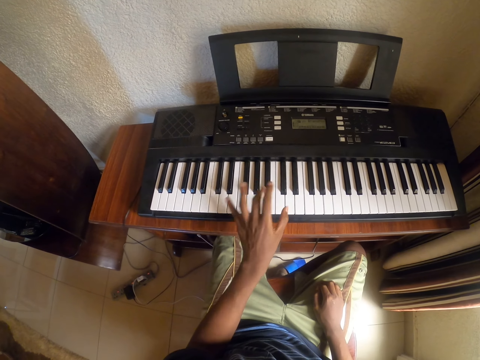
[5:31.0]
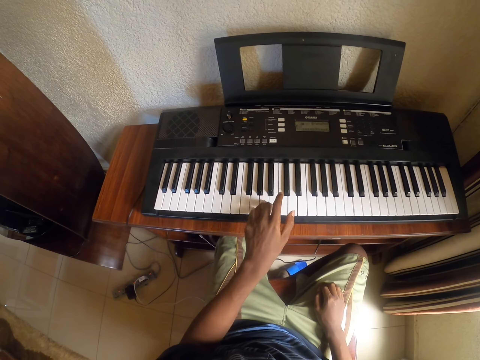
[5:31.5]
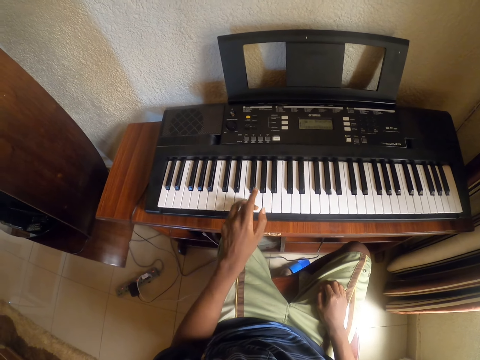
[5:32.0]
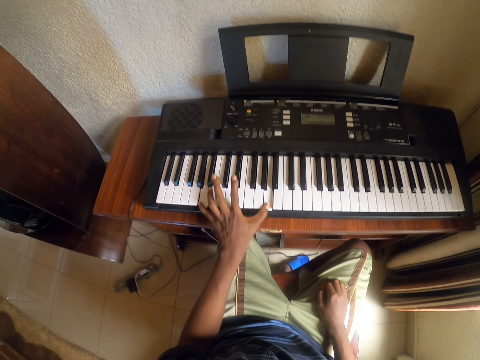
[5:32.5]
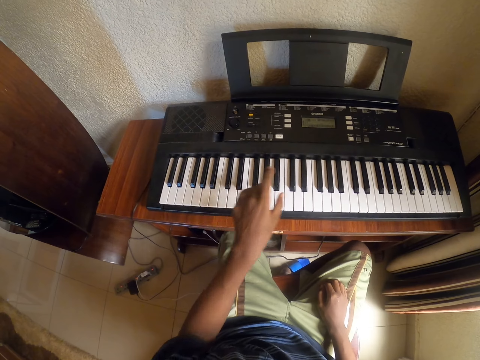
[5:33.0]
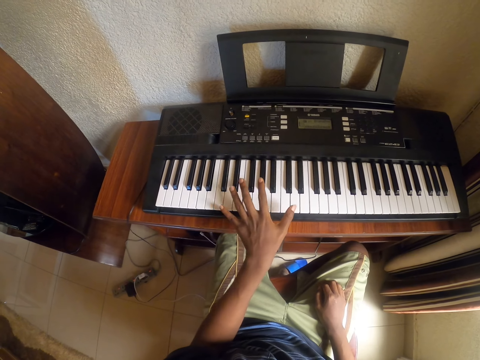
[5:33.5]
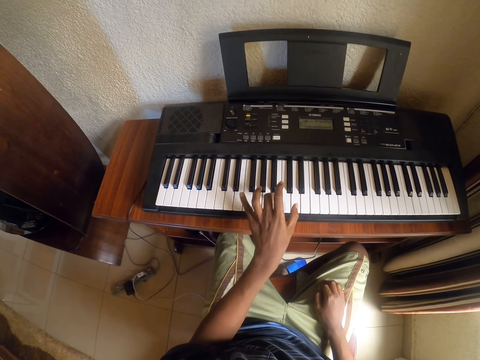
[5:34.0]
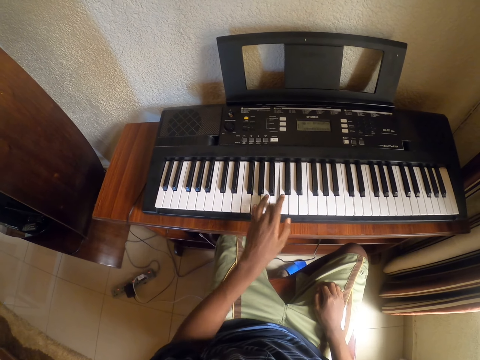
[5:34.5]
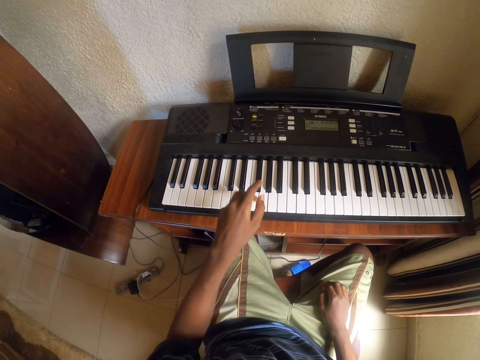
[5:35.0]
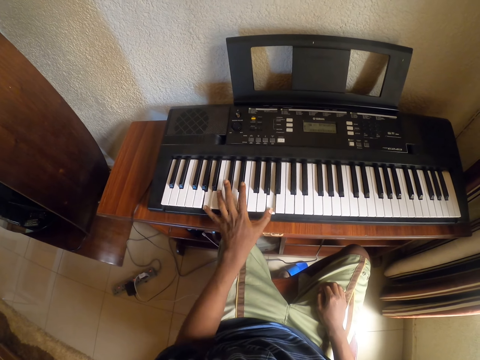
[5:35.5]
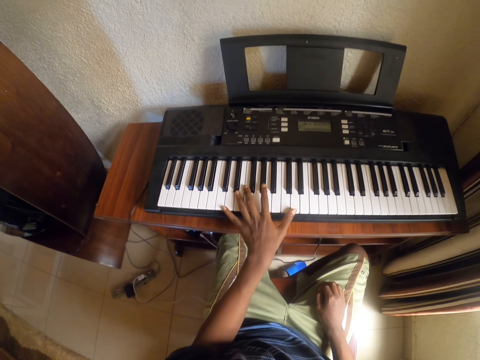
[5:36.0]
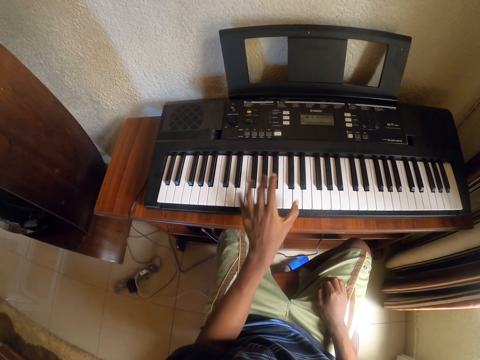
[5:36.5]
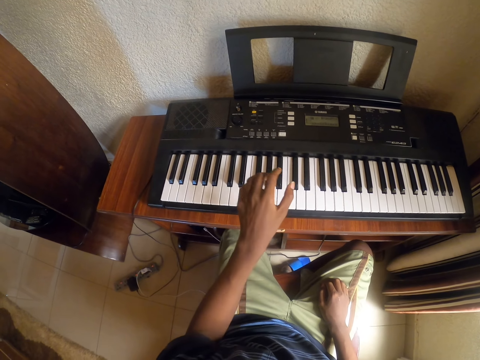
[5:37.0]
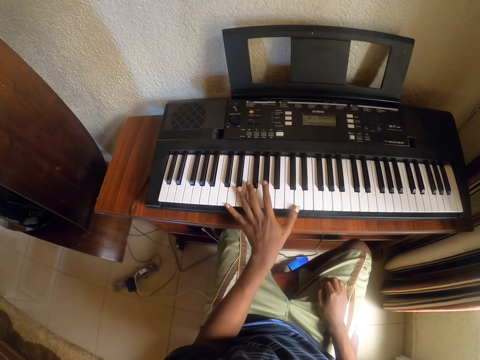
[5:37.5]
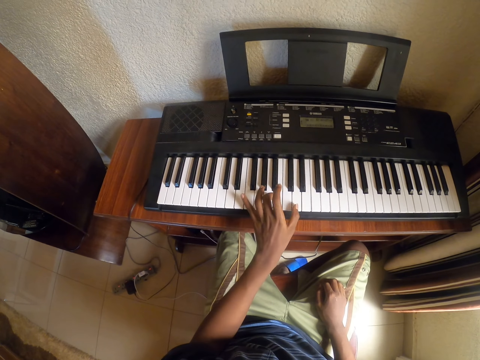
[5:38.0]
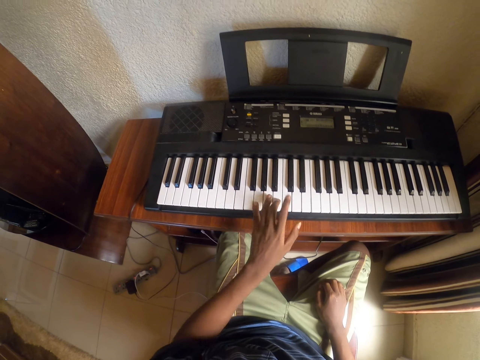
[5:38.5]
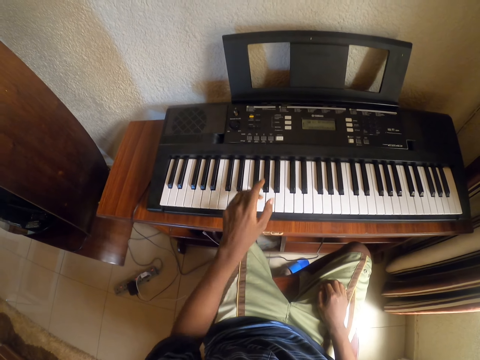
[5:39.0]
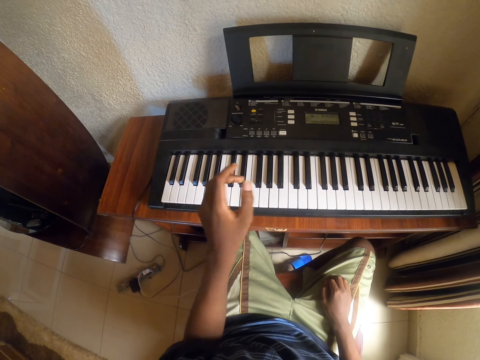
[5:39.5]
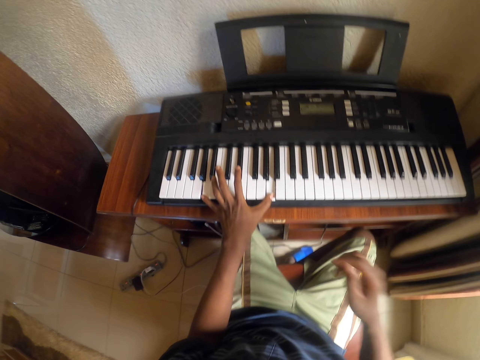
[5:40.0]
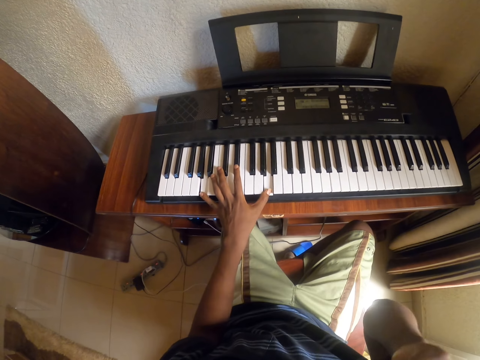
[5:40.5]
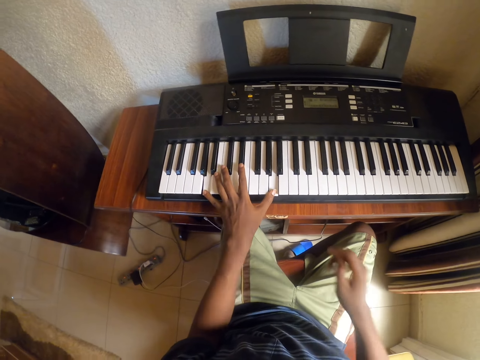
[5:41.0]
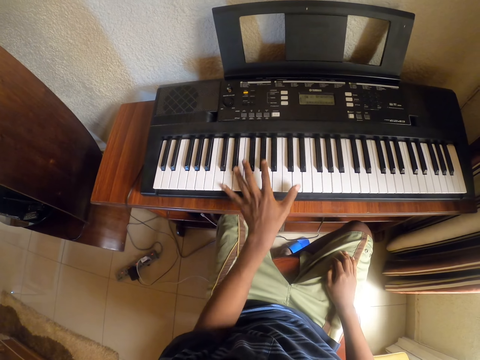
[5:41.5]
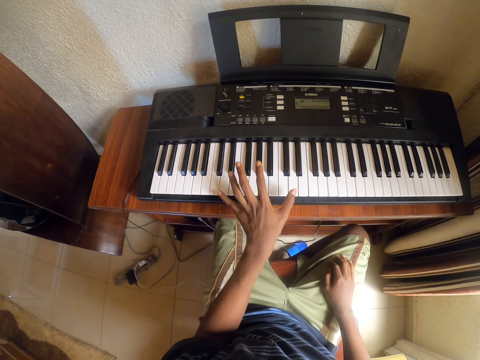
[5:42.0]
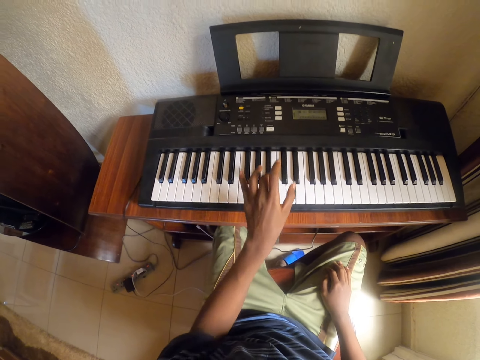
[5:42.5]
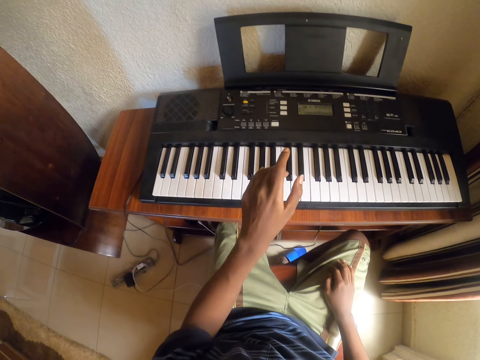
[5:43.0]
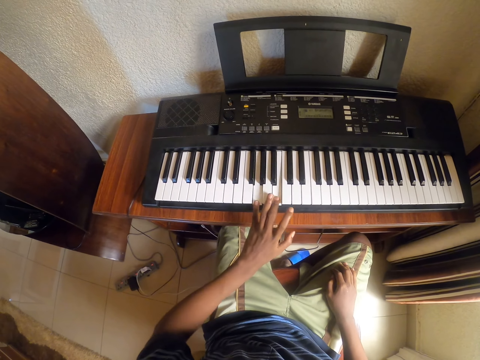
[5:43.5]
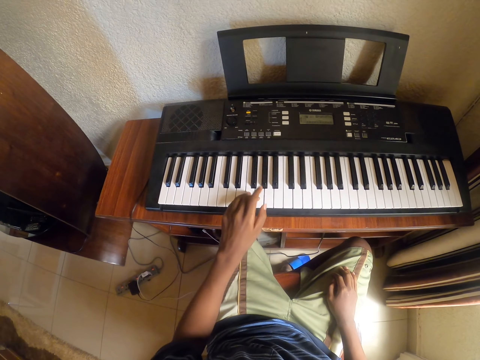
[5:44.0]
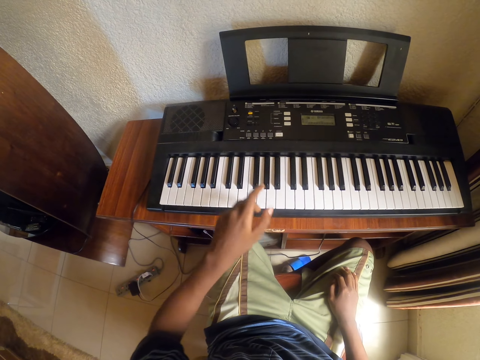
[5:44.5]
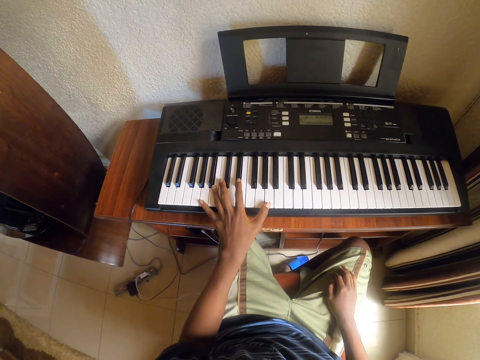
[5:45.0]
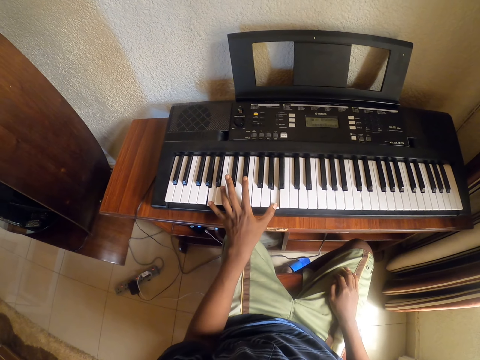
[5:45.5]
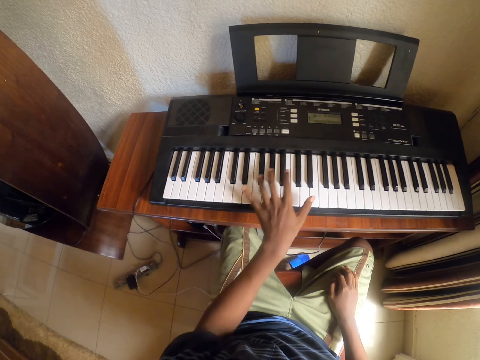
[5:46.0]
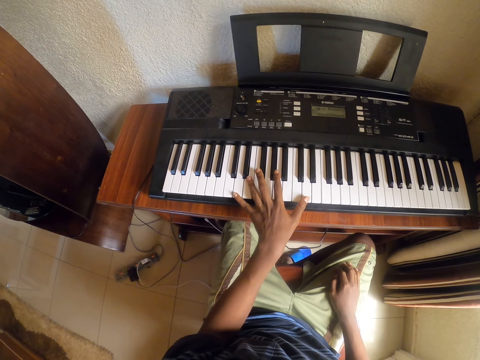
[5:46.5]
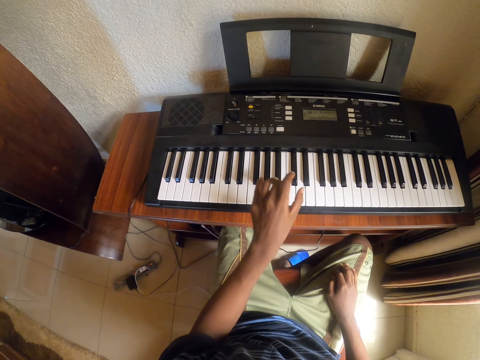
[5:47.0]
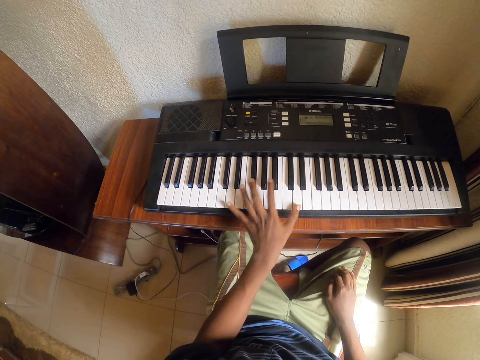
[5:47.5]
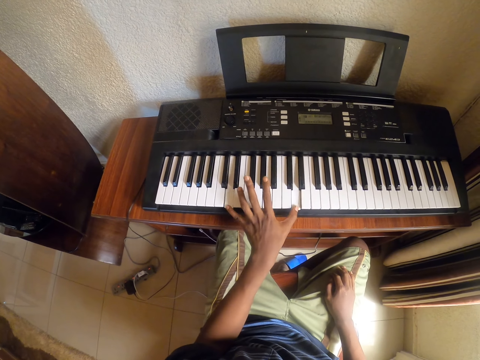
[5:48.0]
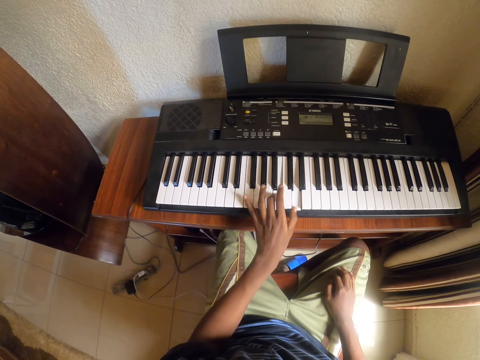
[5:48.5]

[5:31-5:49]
The camera wearer touches his face with the right hand. He lowers his left hand to his left thigh. He plays the keyboard with the left hand.

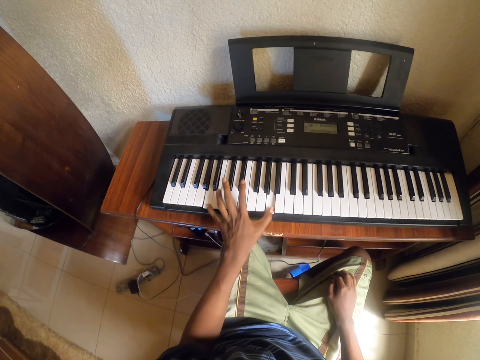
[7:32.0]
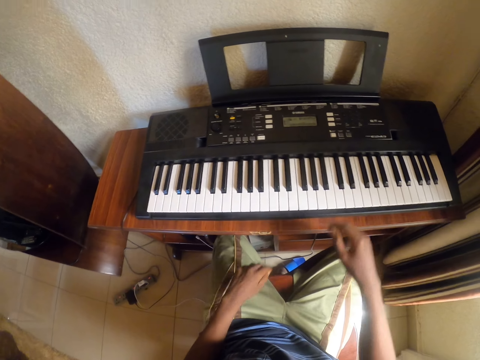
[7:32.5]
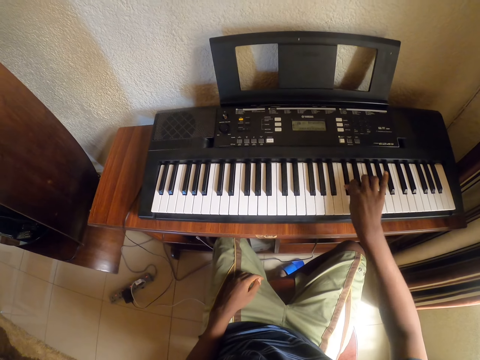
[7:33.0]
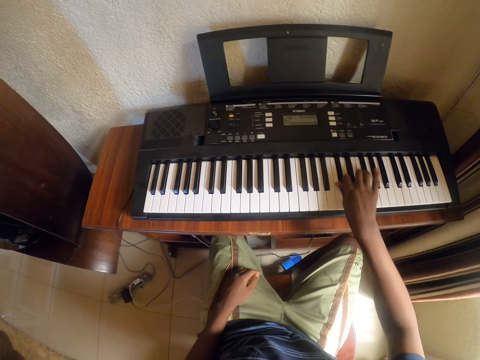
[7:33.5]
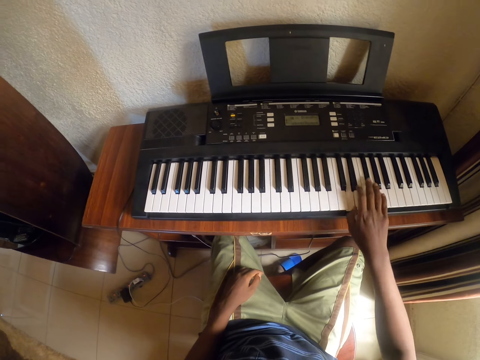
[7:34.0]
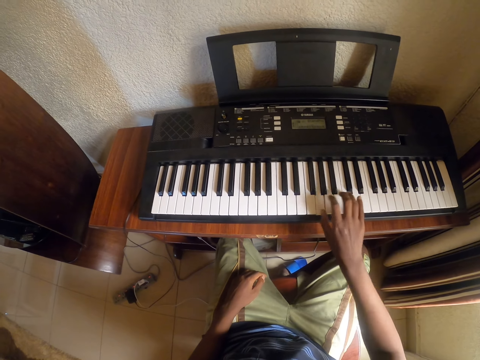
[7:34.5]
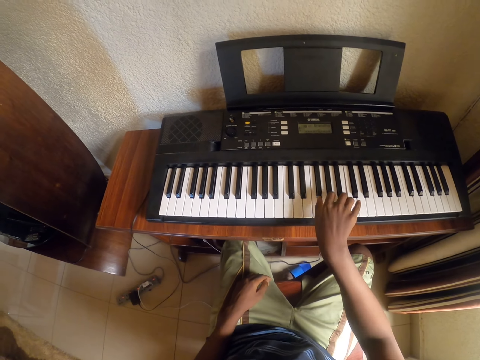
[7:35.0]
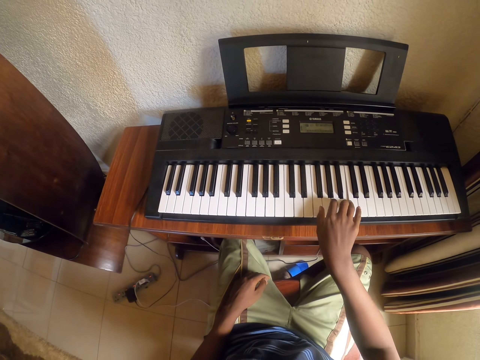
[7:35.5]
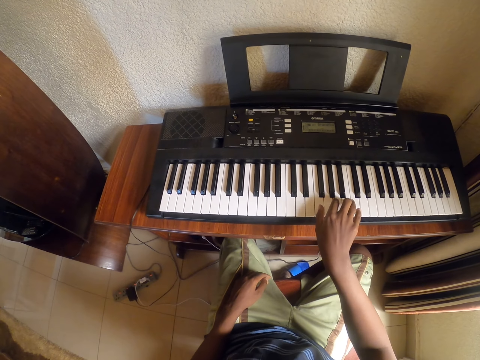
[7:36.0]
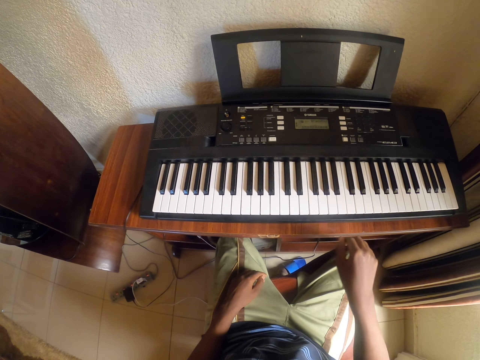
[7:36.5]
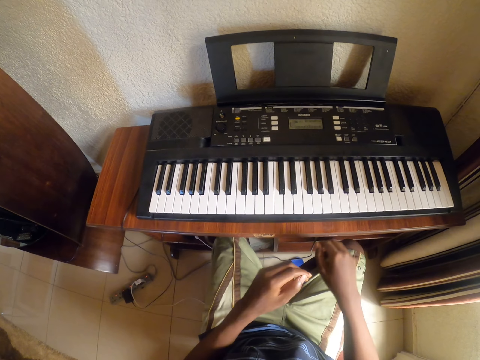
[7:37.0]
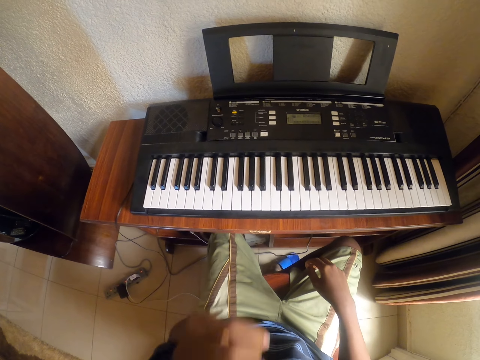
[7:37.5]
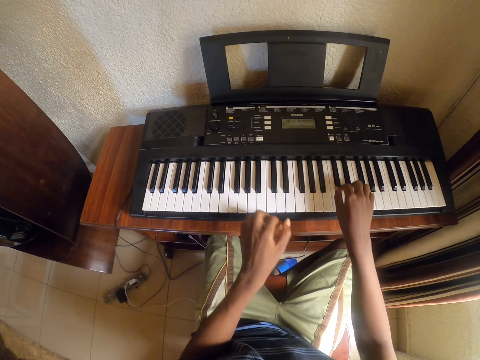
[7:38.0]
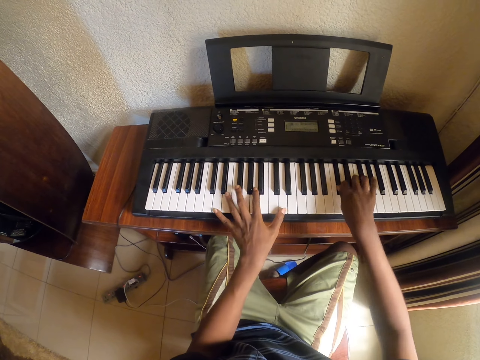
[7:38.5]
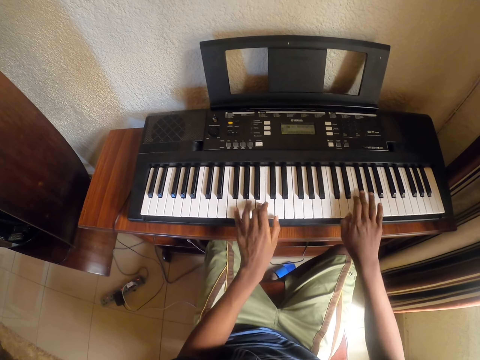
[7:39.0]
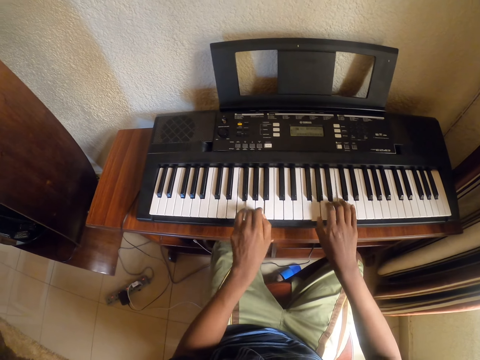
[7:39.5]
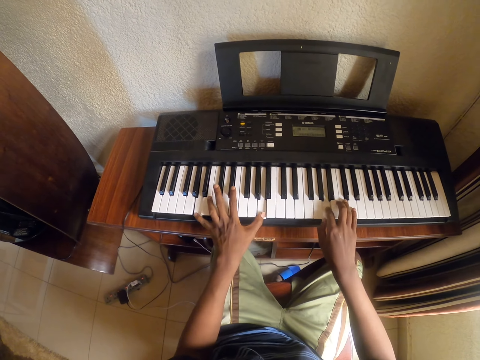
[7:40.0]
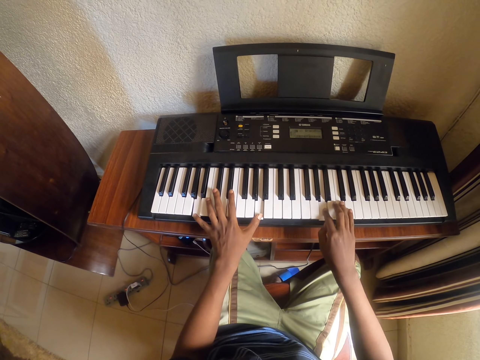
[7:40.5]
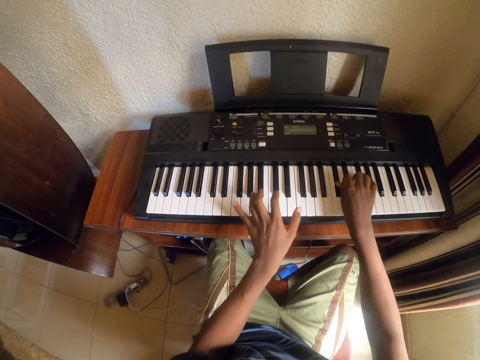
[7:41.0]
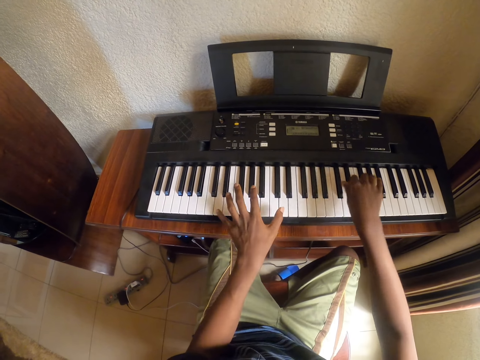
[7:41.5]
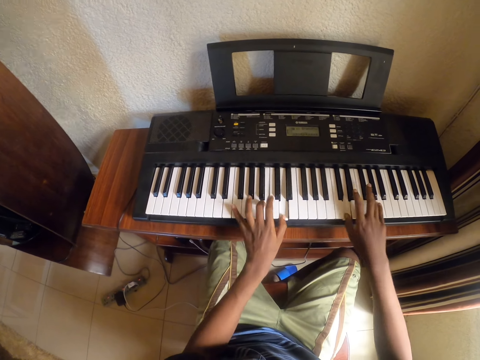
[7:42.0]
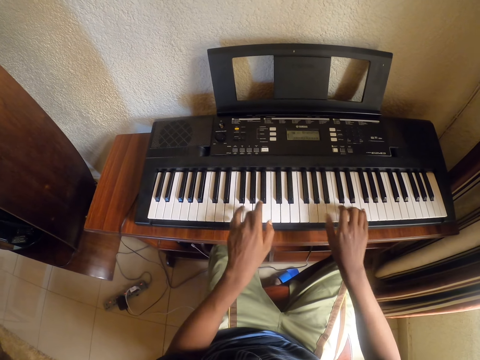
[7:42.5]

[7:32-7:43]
The camera wearer plays the keyboard with the right hand. He removes his left hand on the keyboard. He touches his face with the left hand. He plays the keyboard.
